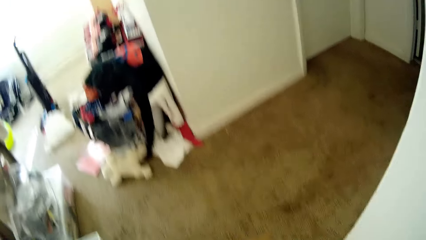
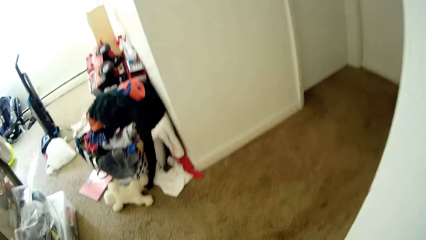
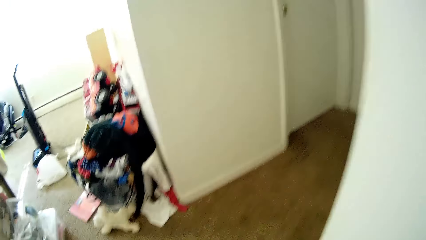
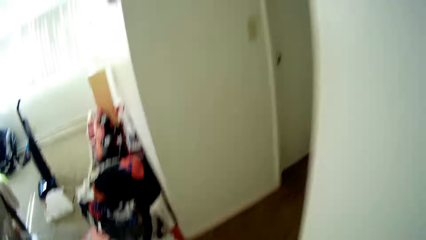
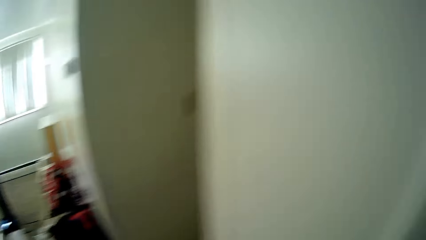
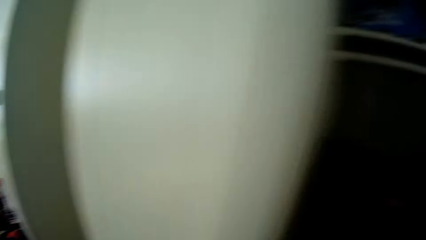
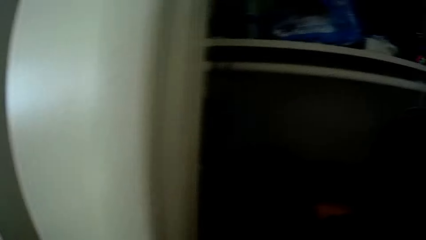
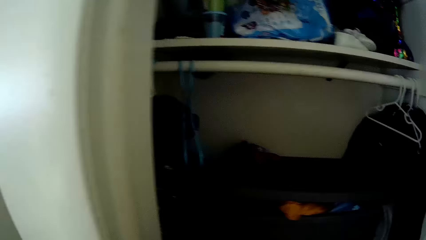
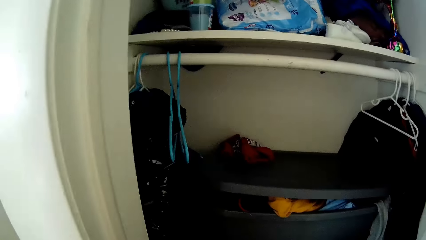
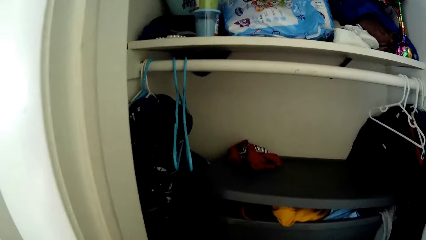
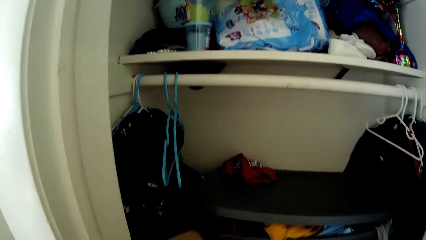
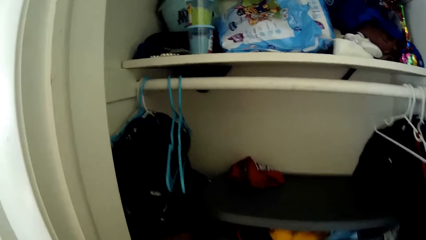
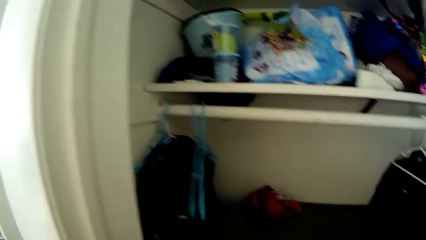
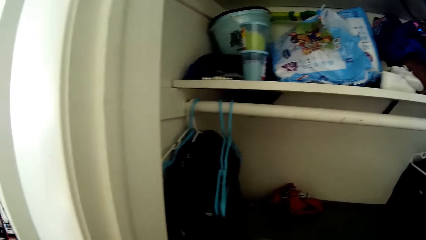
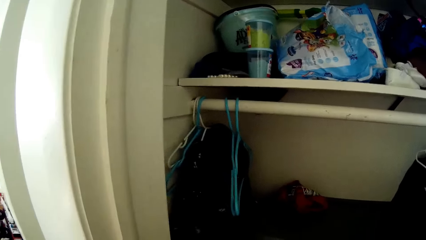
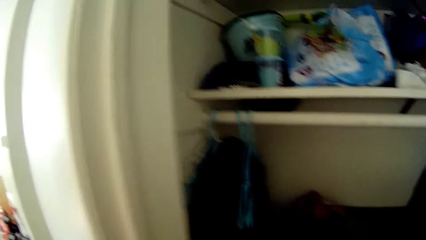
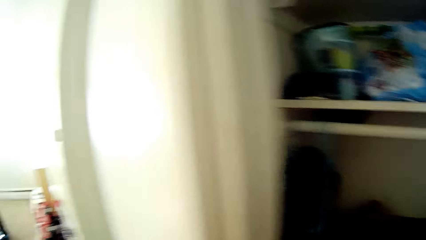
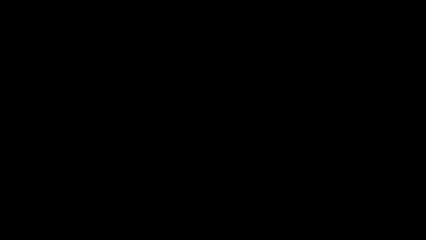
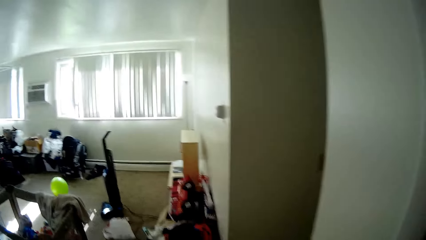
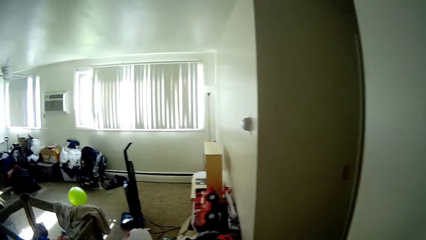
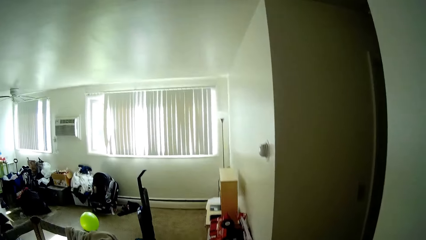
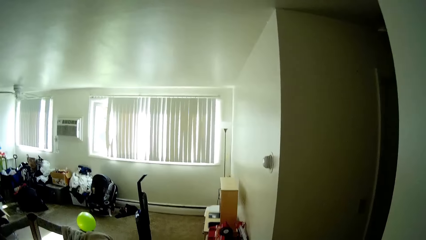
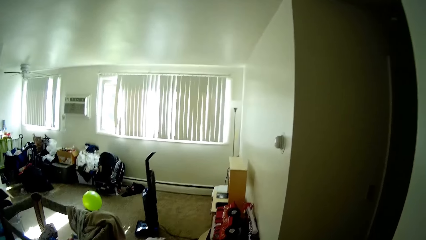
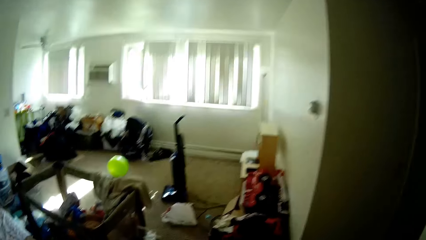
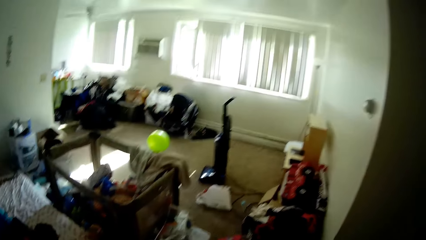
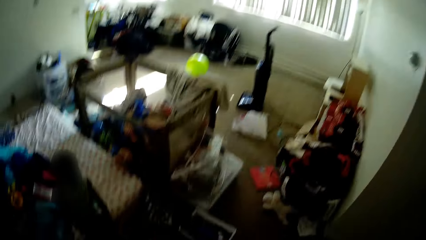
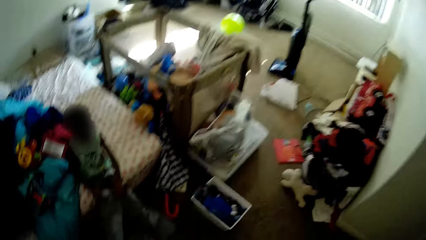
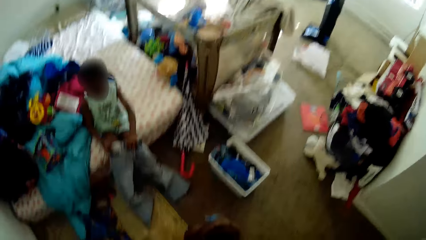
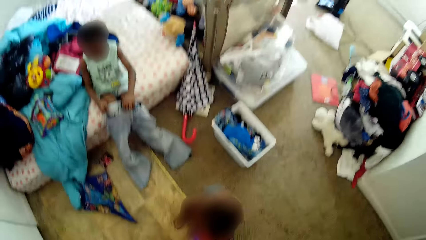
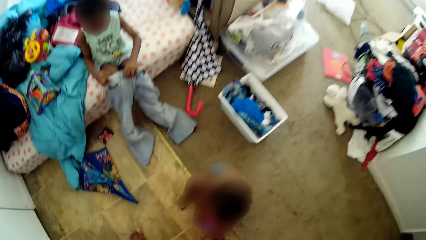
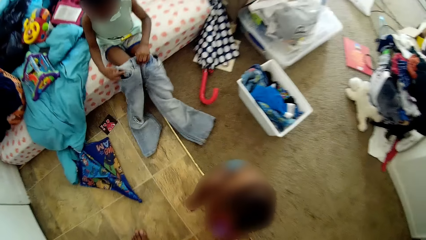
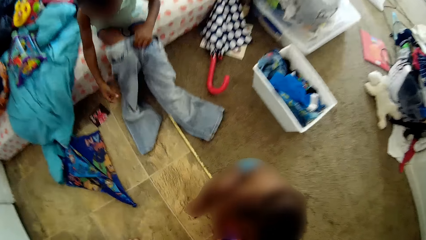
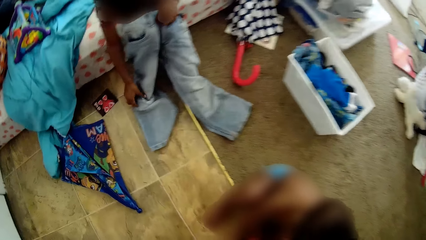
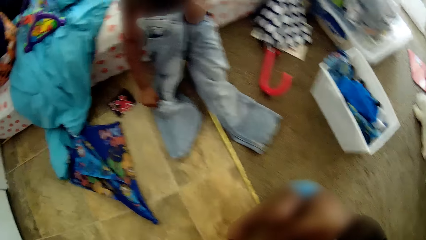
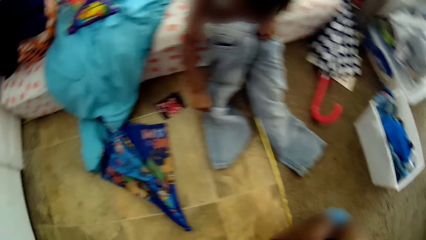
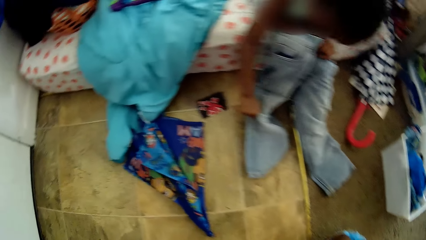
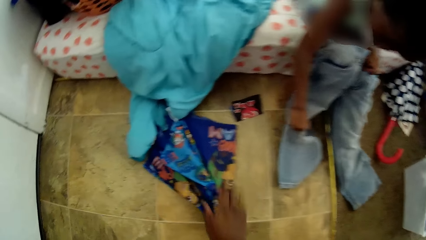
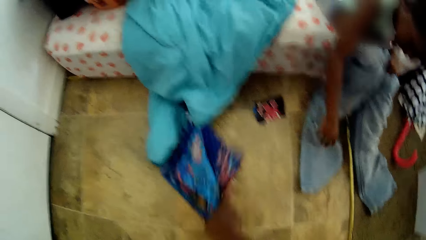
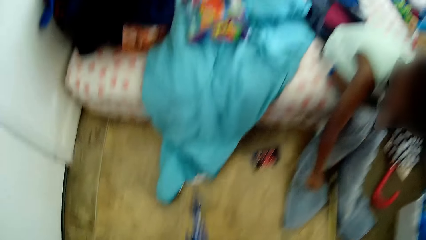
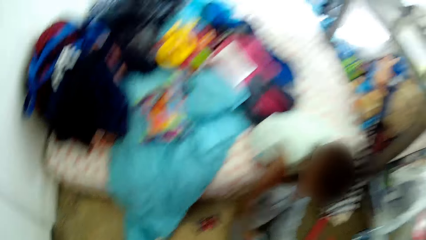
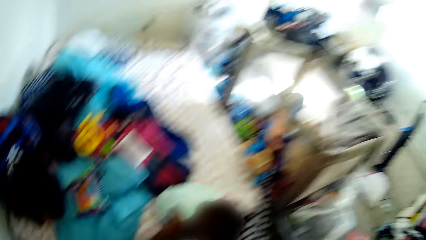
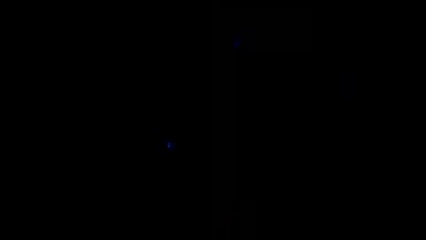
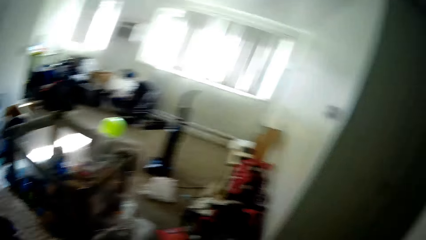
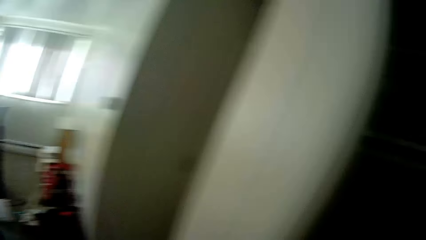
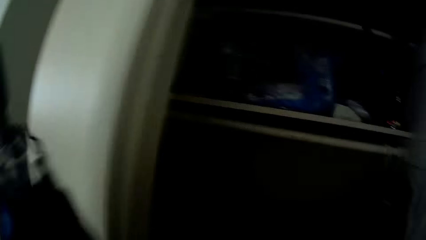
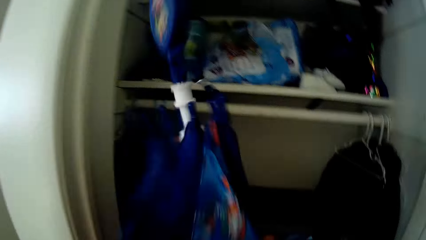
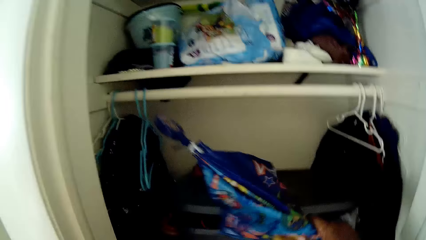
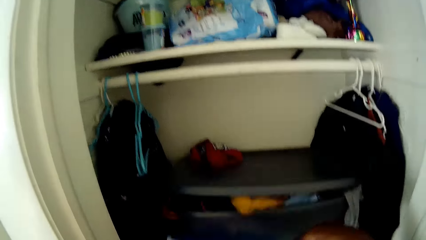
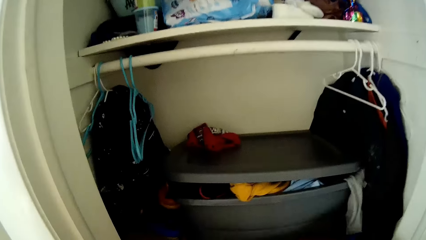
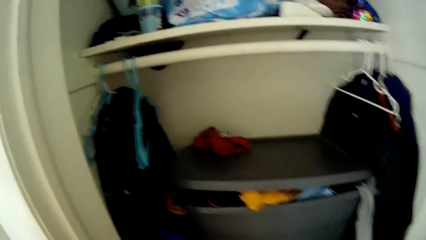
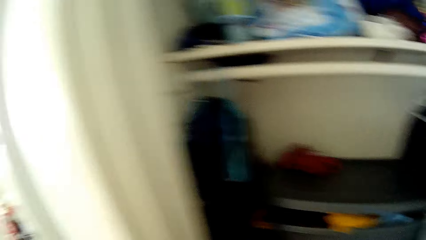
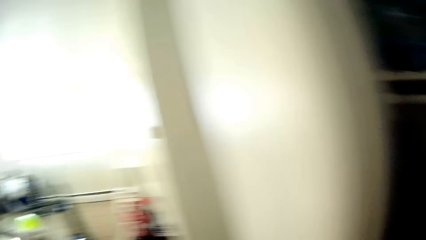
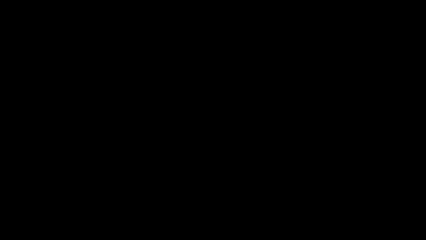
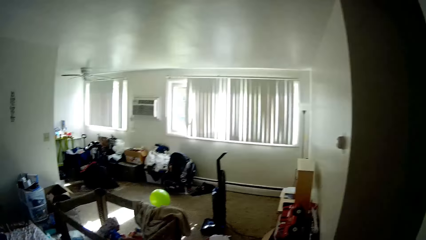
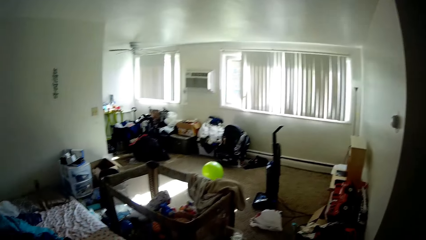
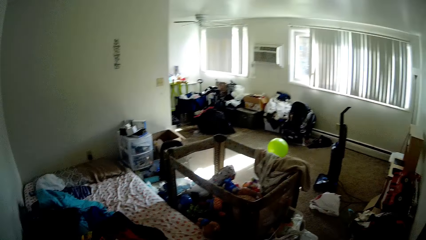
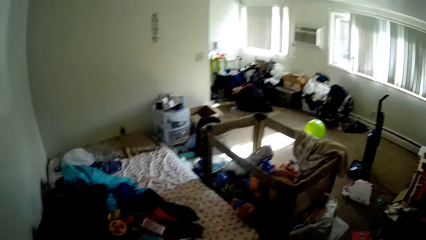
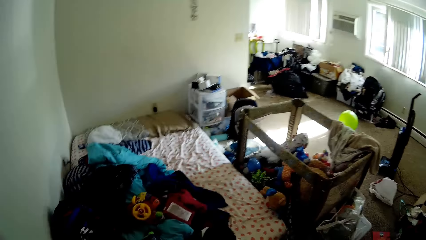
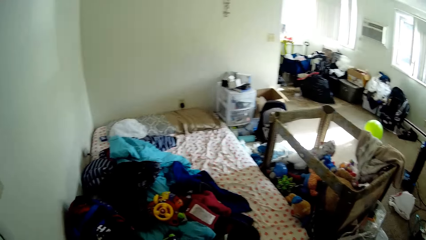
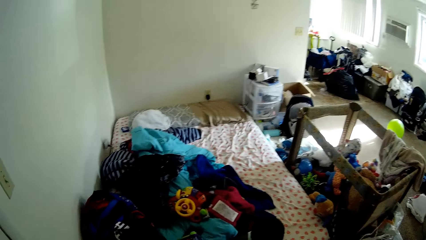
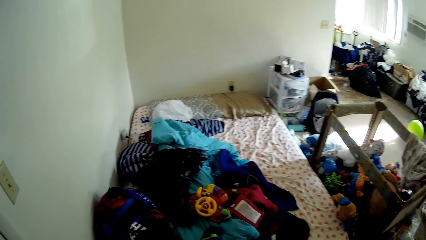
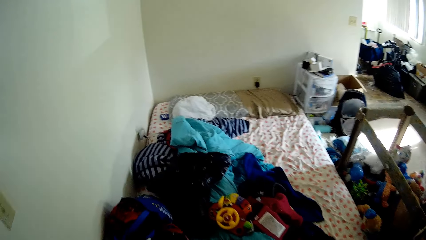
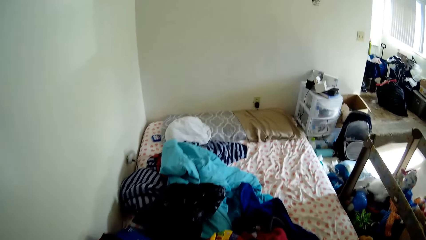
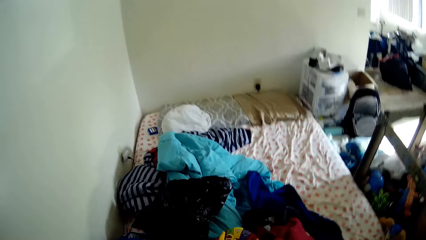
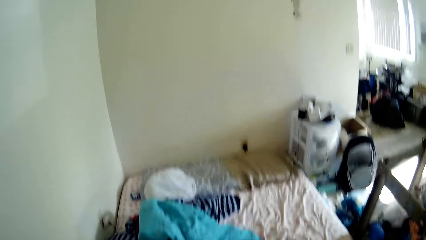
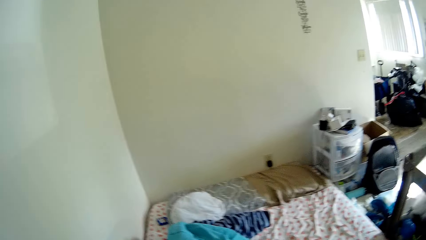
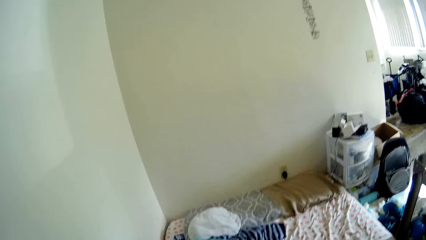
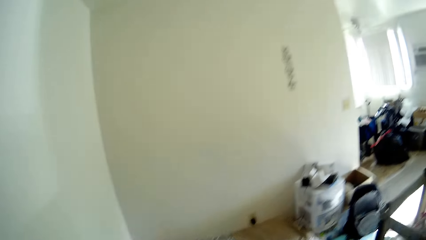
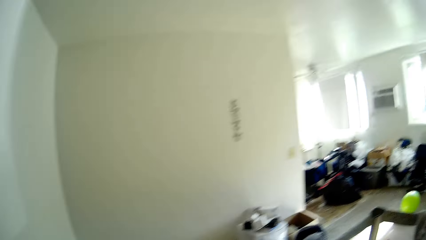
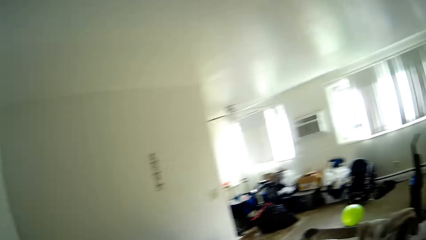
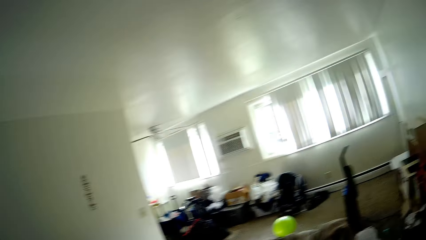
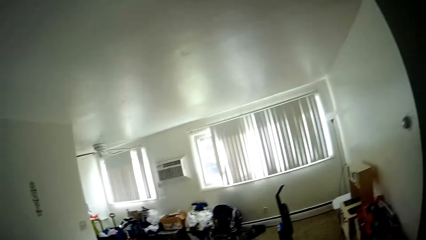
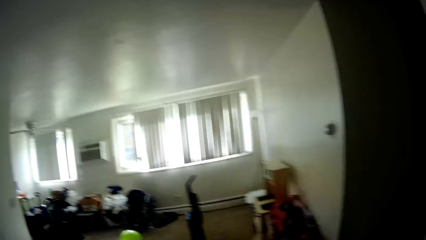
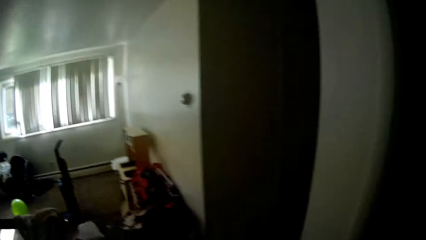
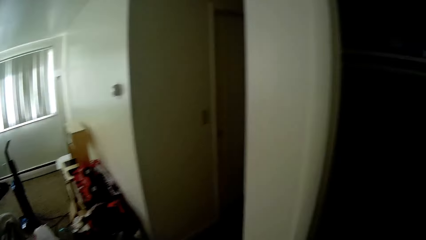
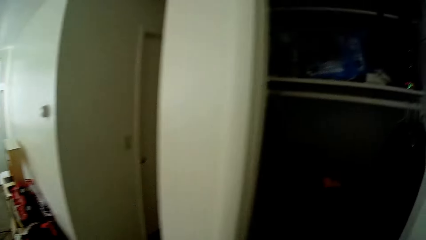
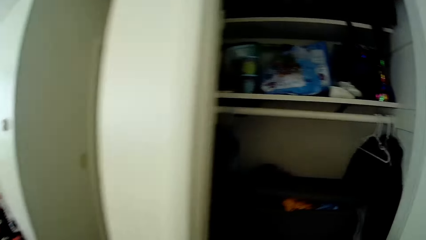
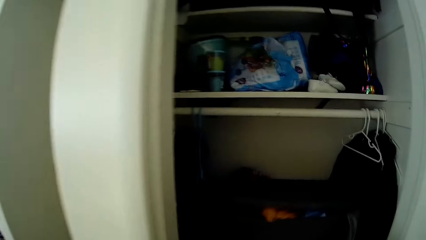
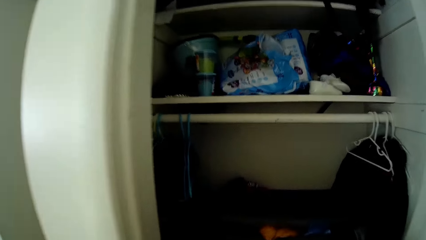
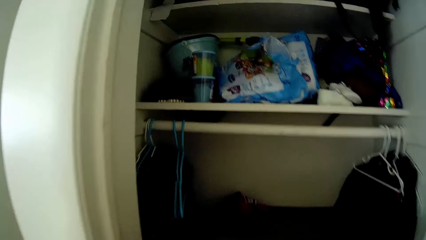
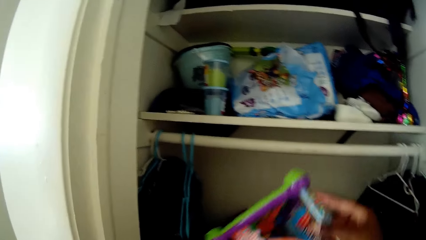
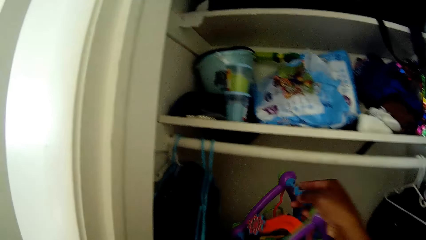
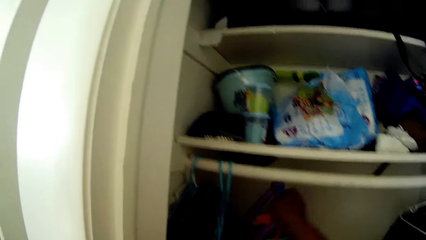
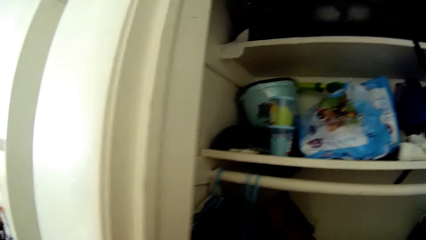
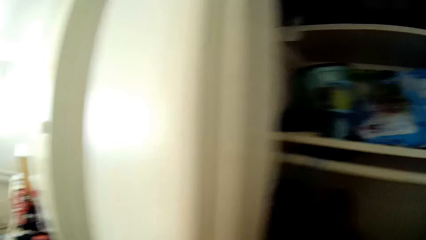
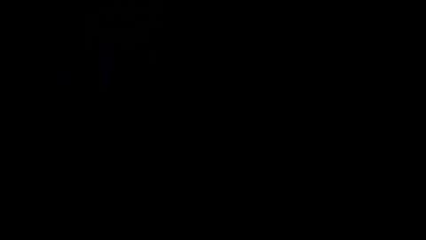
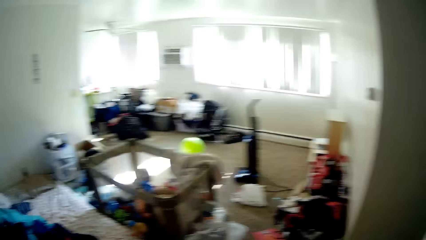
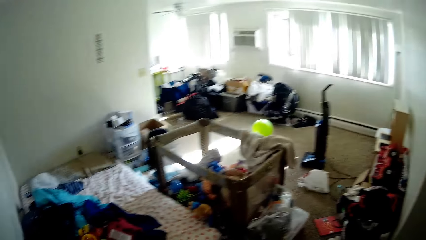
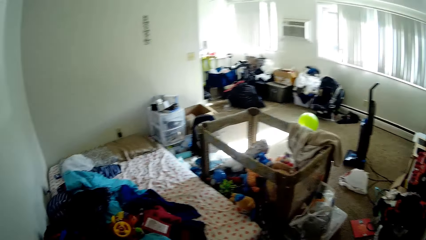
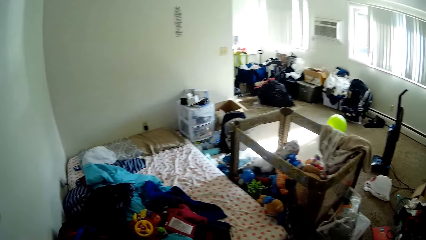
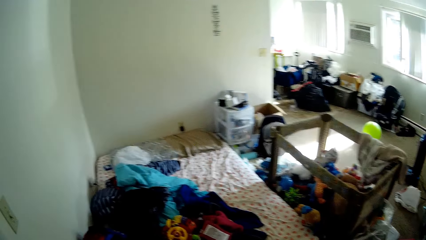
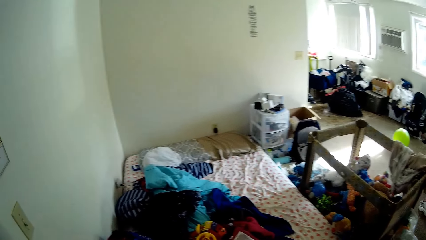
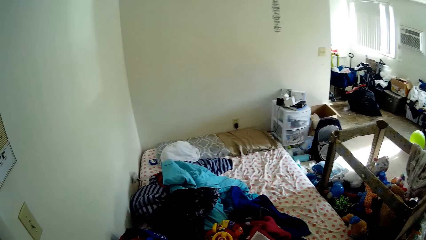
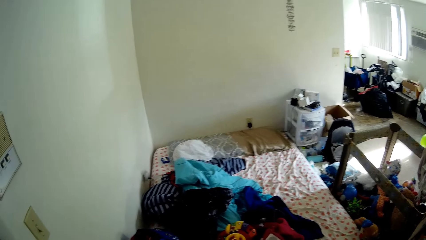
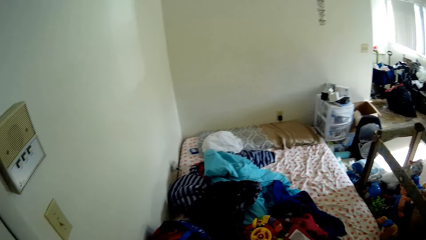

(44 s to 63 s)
The camera wearer moves the cloth on the hanger. The boy wears a trouser with both hands. The camera wearer picks up an umbrella from the floor with her right hand. She places the umbrella in the cupboard with her right hand. She drops a toy or plastic basket in the cupboard with her right hand.
